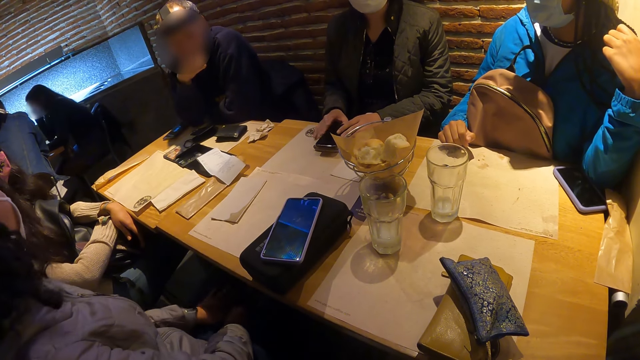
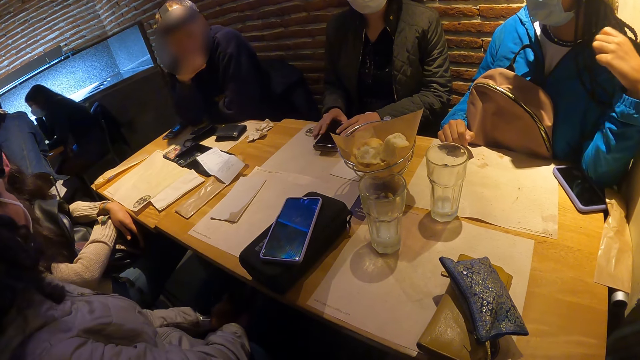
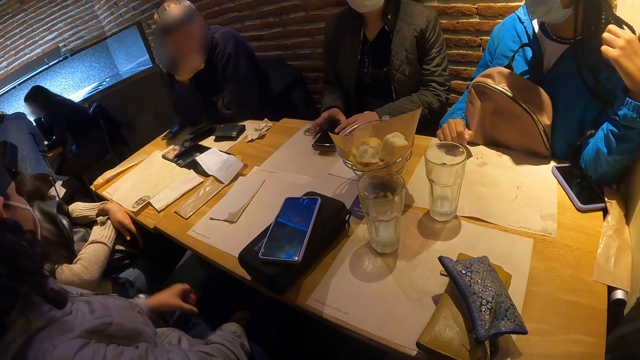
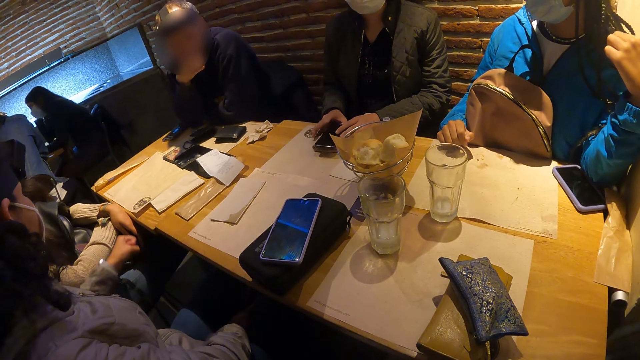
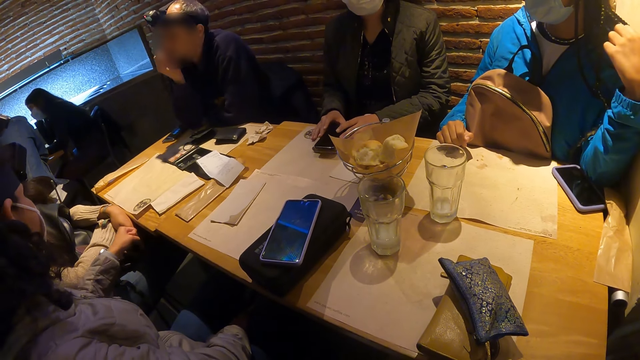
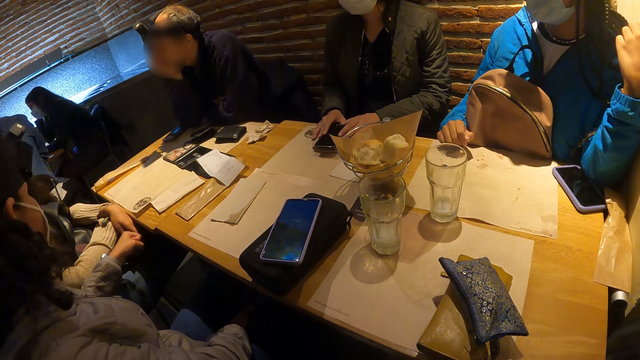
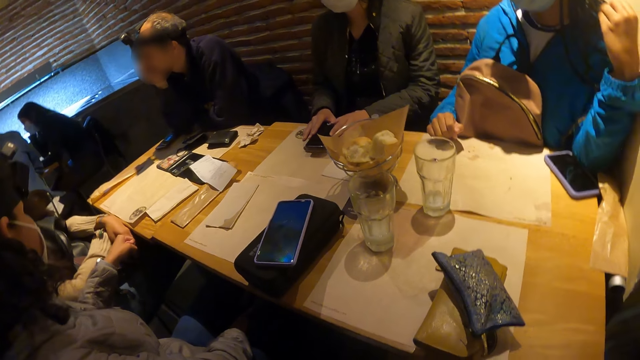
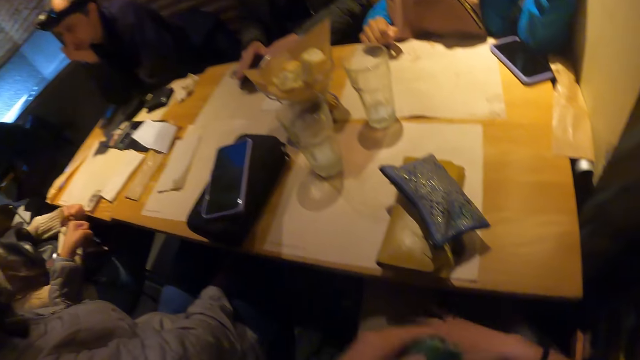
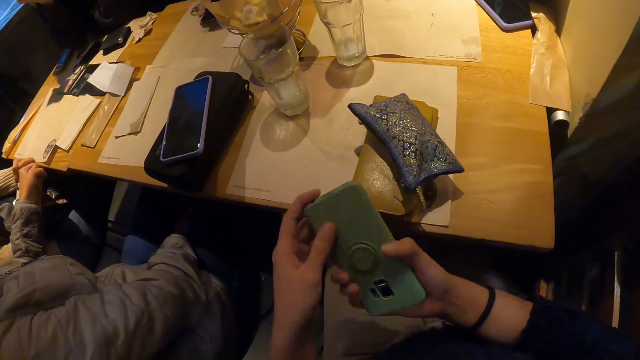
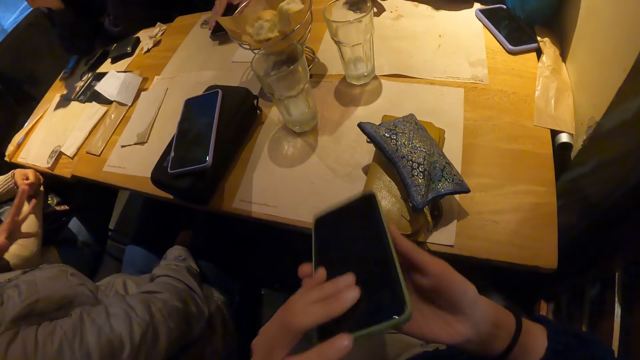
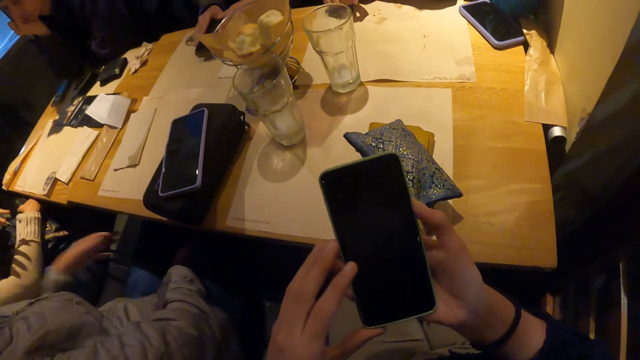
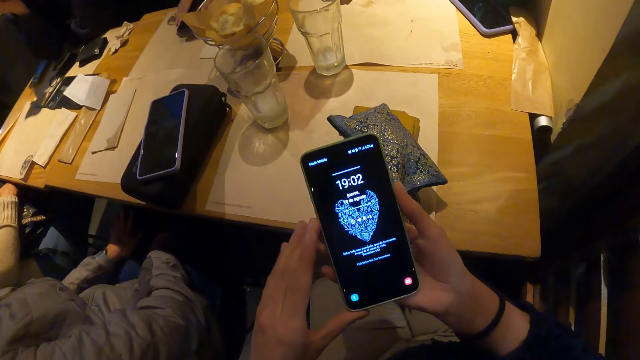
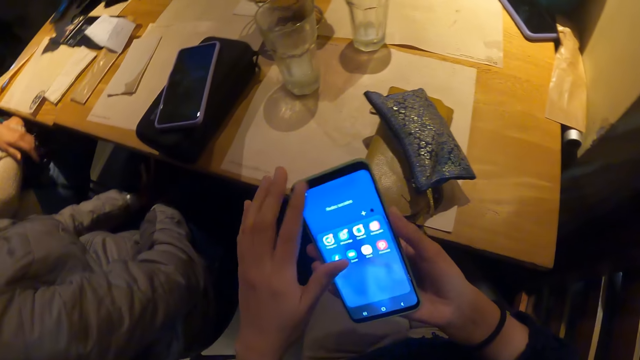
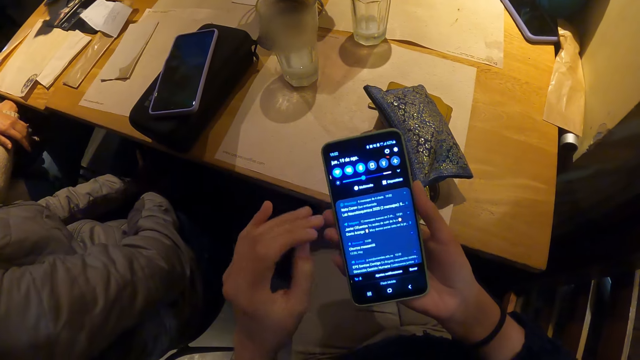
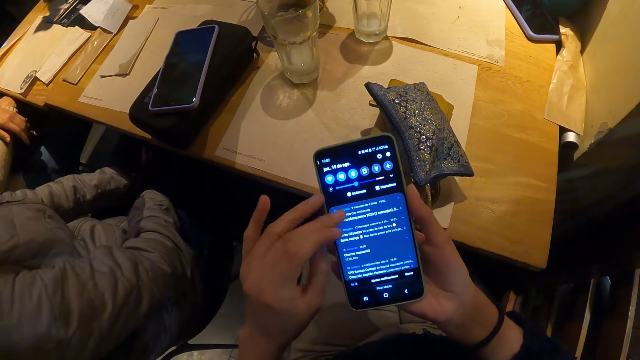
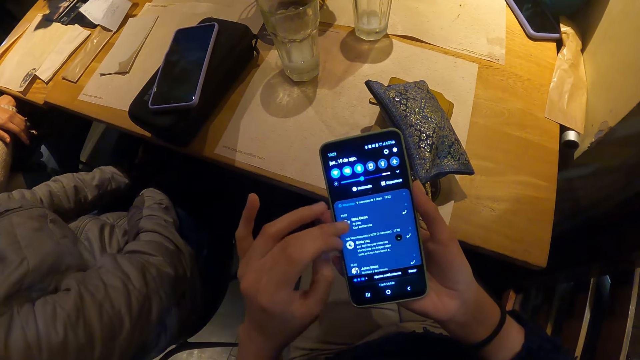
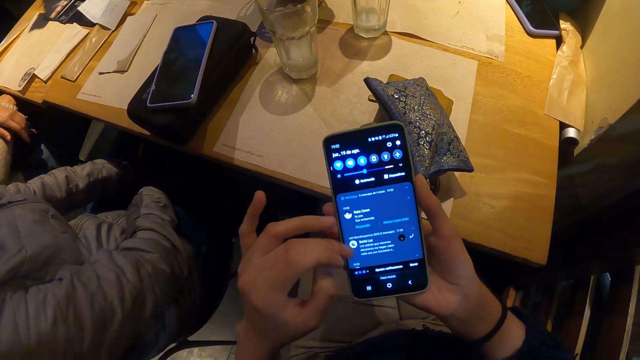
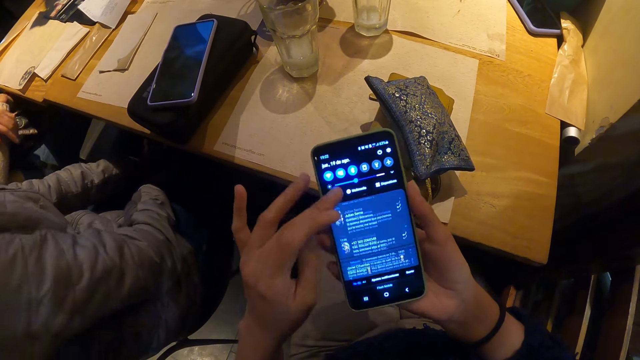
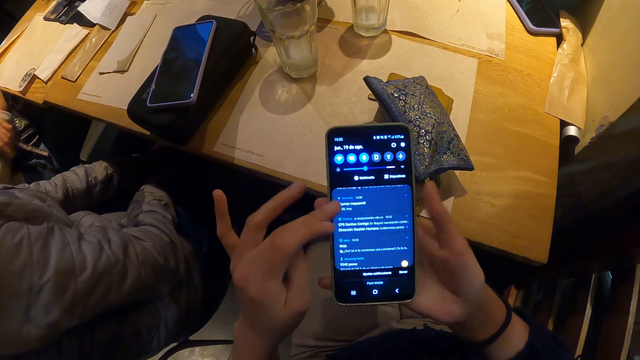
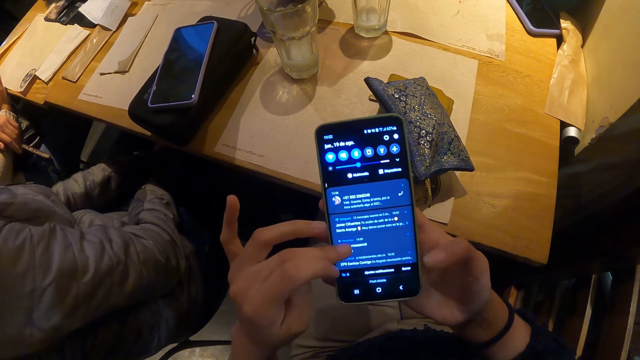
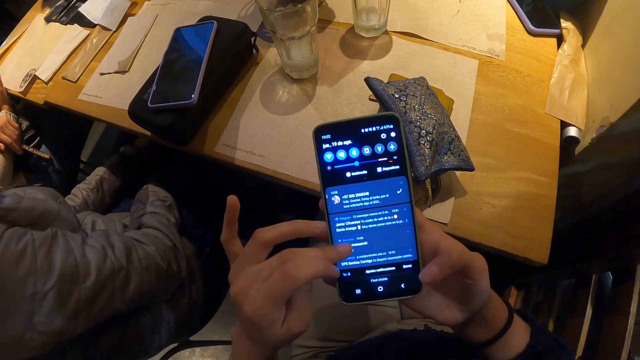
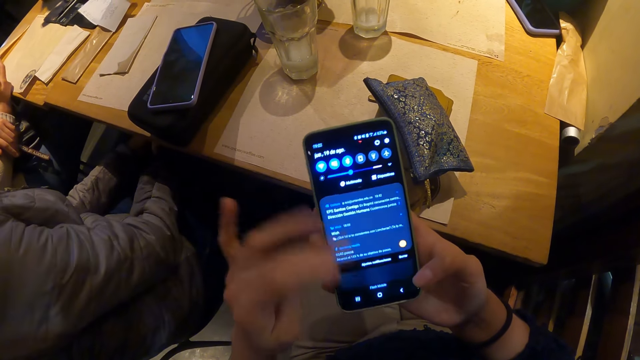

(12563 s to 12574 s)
A woman interacts with another woman. The other woman bumps her left fist with the first woman's left fist. The camera wearer operates the phone with both hands.

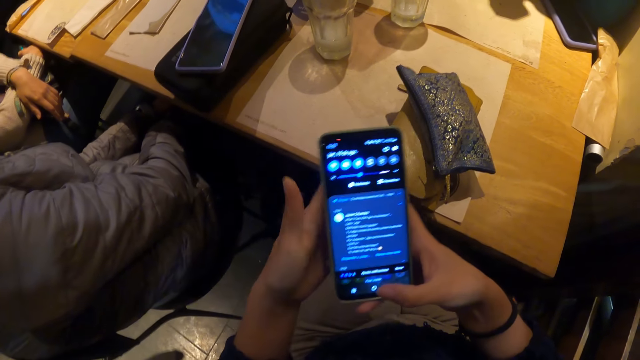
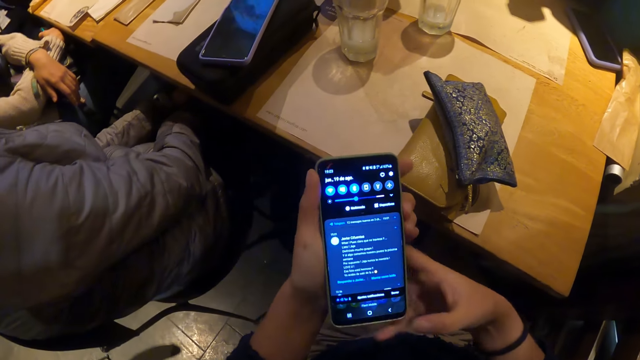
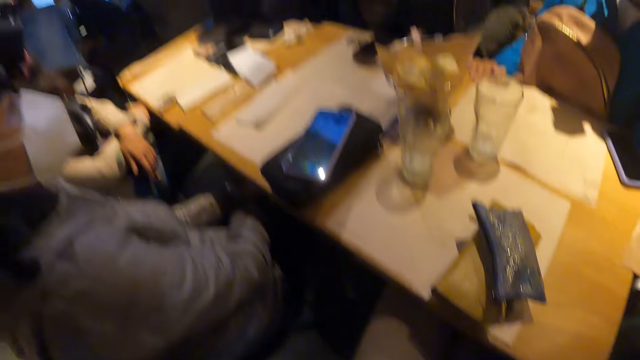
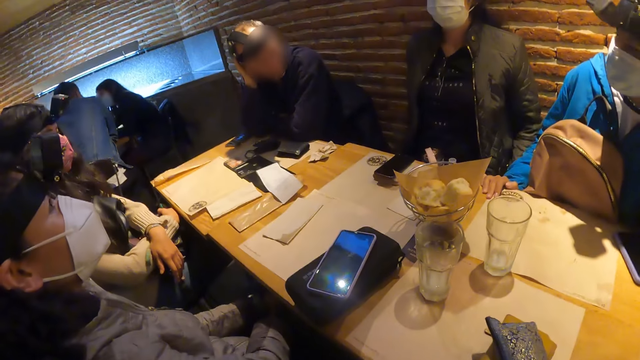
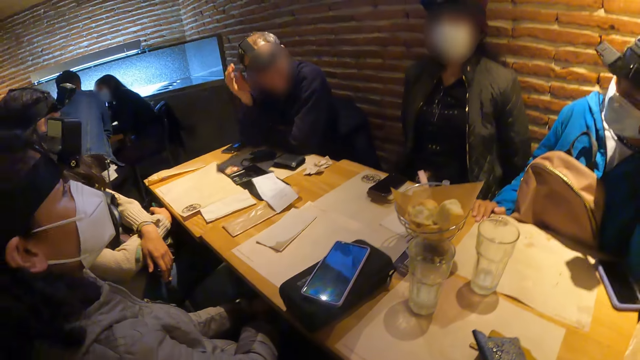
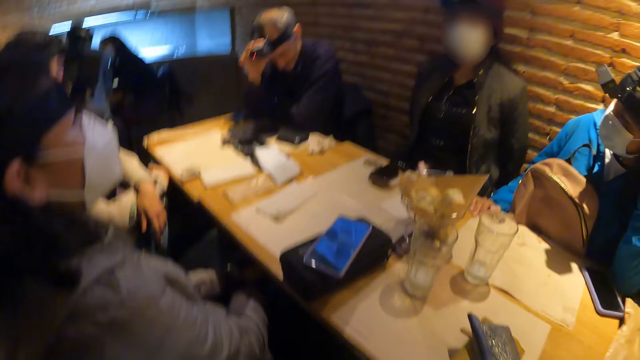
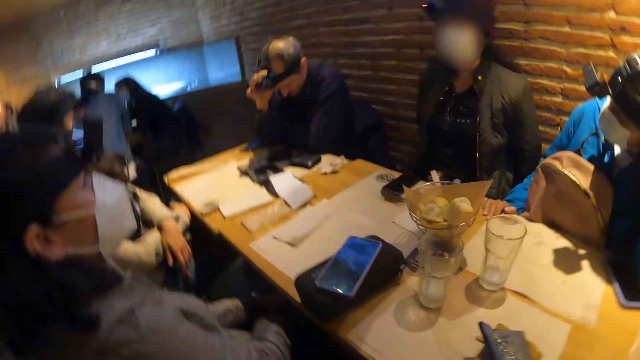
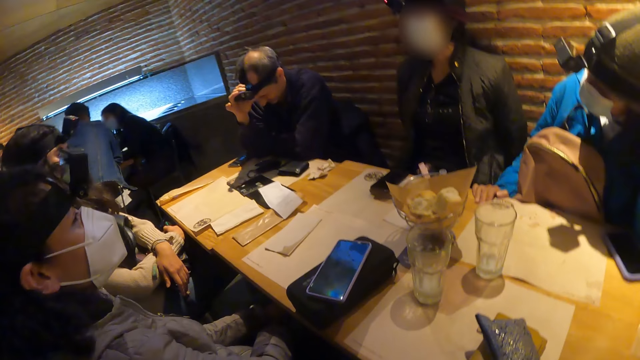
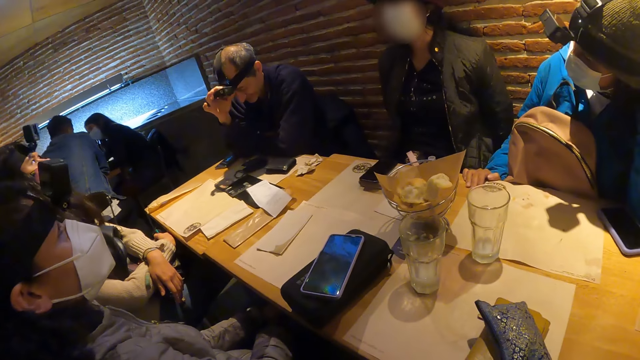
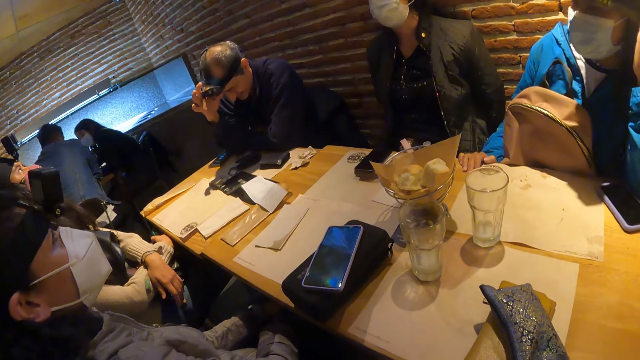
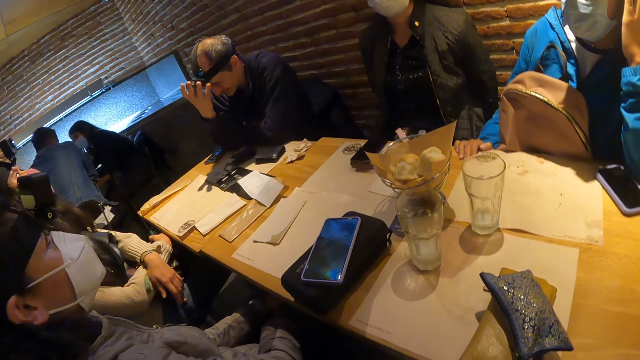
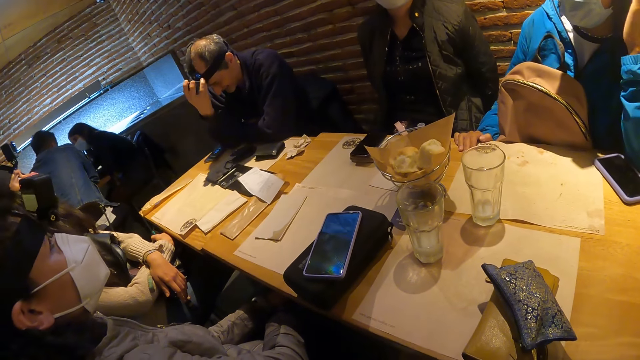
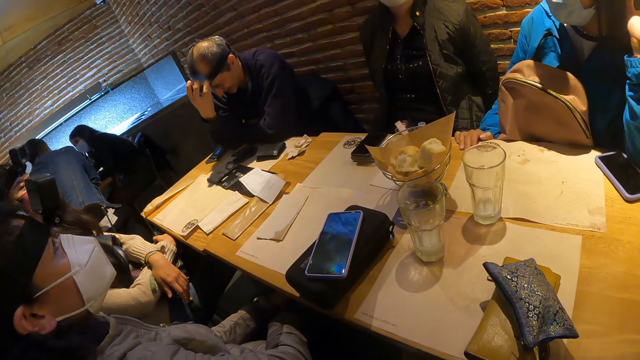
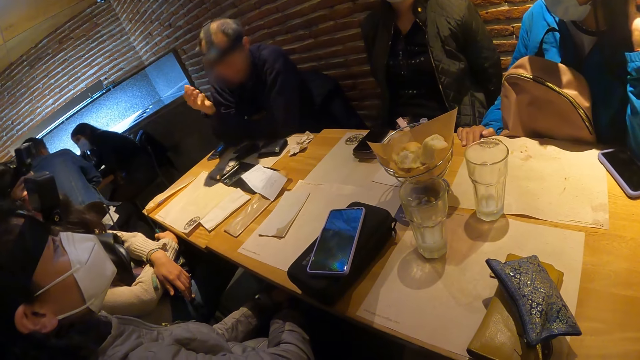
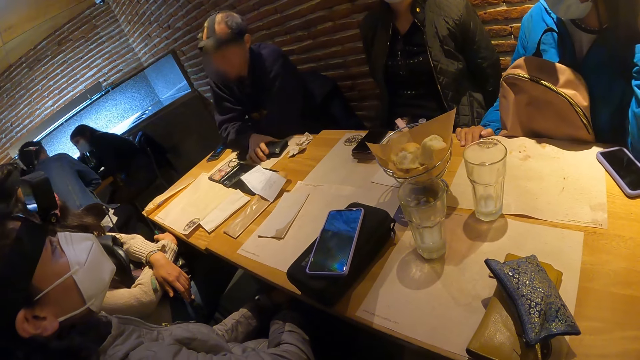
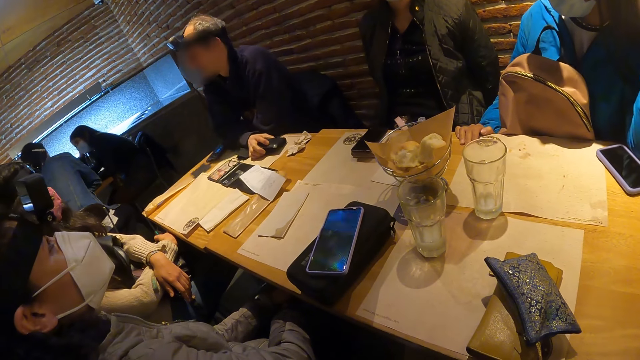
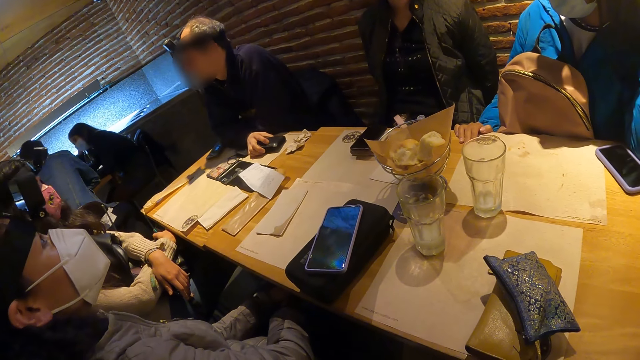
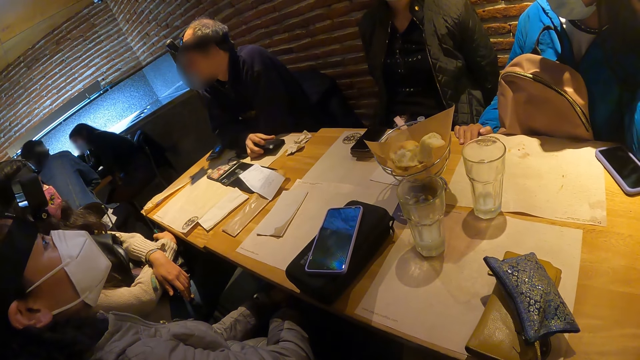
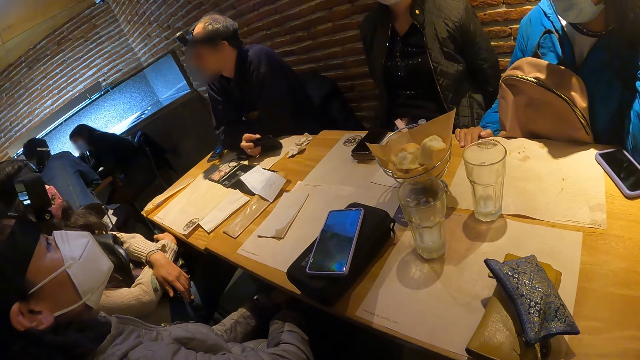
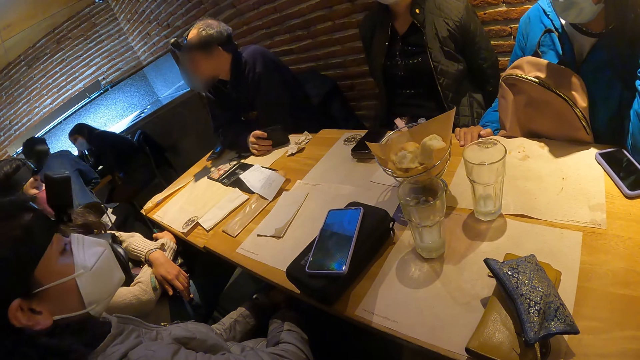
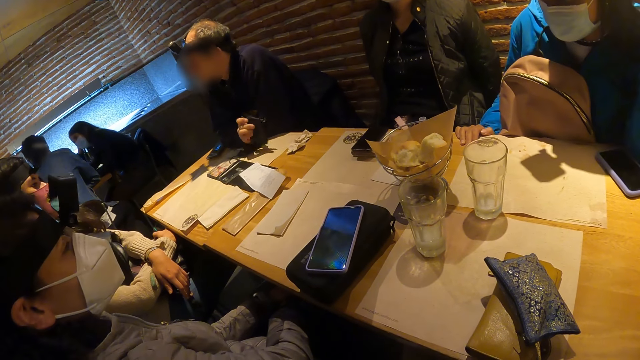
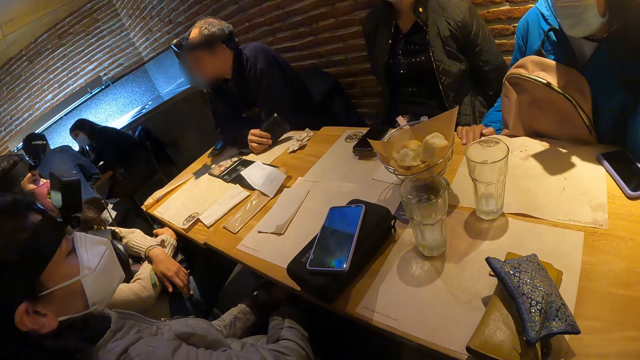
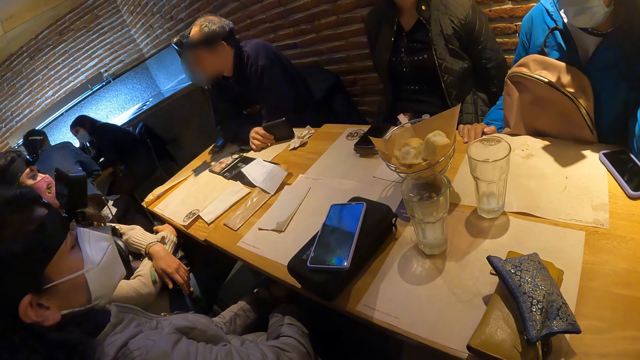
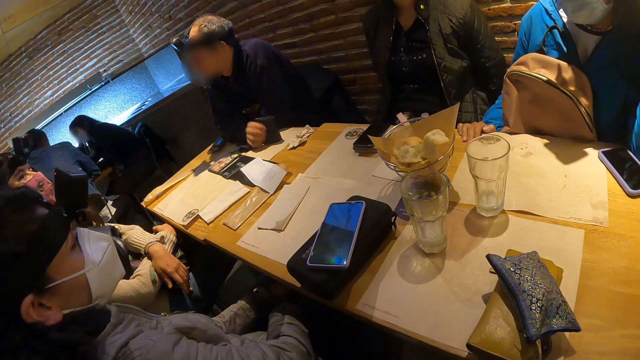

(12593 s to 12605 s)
A man adjusts the camera atop his head with his right hand. The camera wearer looks around.
